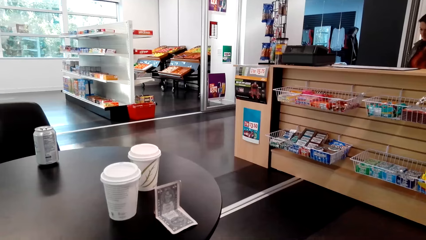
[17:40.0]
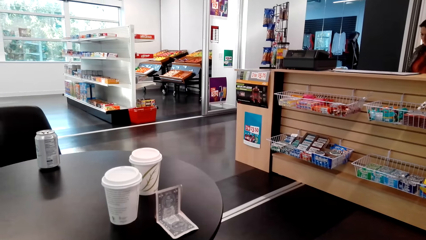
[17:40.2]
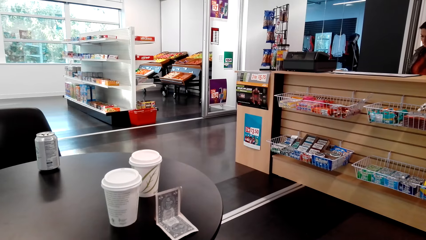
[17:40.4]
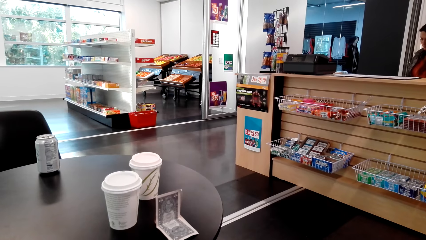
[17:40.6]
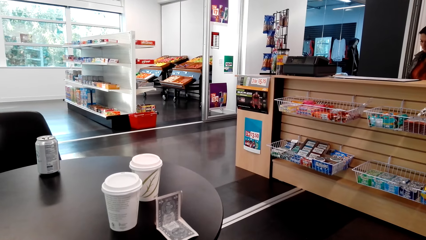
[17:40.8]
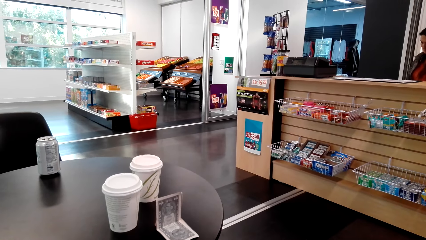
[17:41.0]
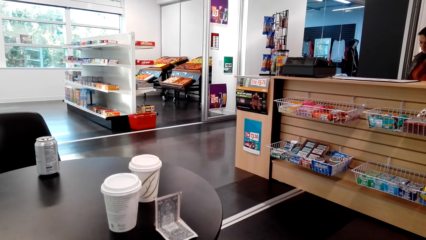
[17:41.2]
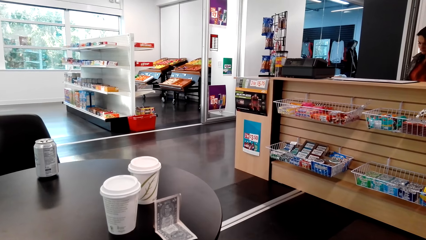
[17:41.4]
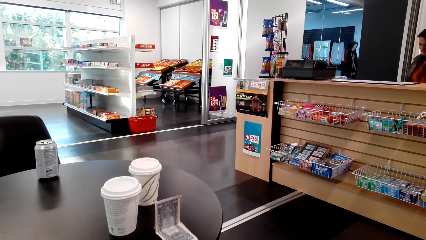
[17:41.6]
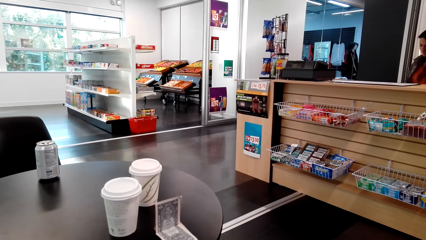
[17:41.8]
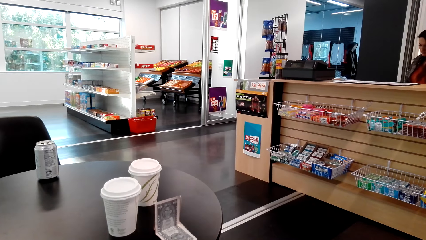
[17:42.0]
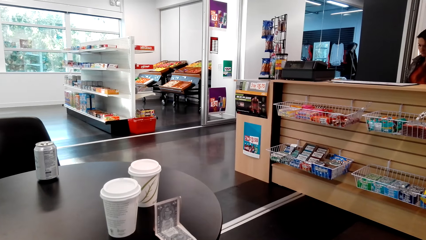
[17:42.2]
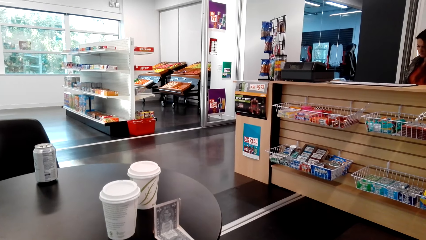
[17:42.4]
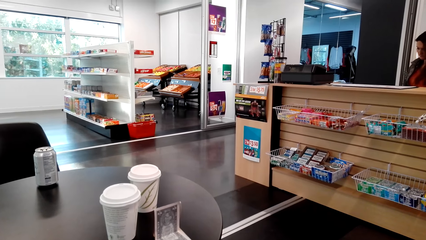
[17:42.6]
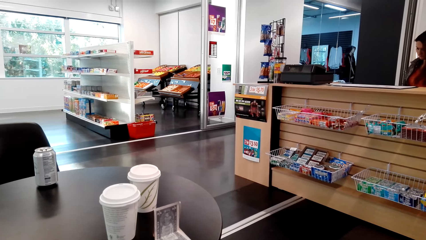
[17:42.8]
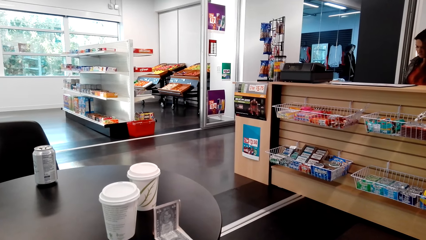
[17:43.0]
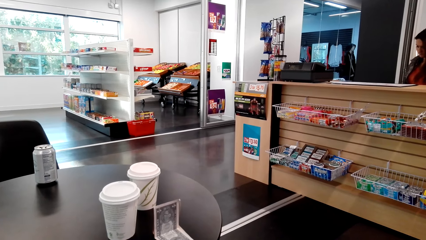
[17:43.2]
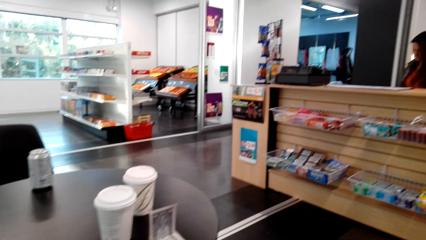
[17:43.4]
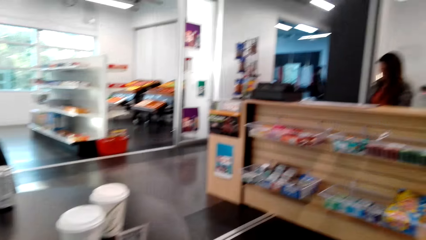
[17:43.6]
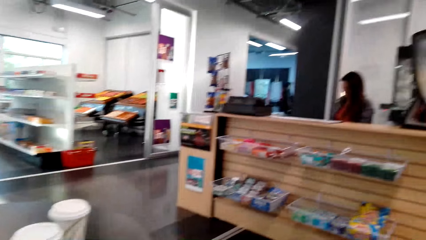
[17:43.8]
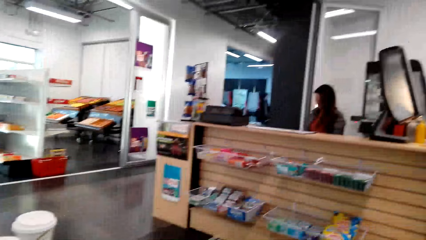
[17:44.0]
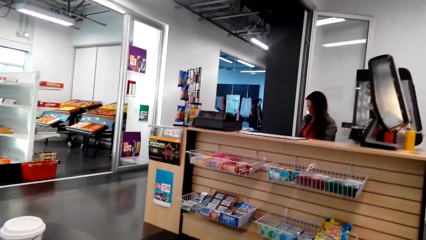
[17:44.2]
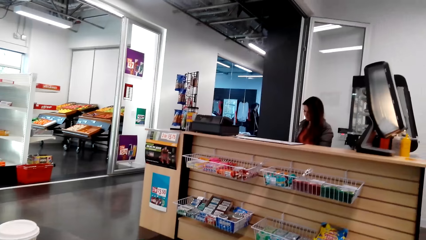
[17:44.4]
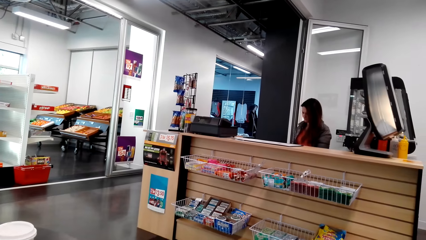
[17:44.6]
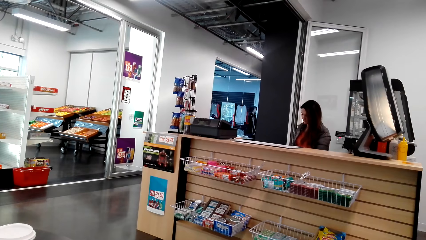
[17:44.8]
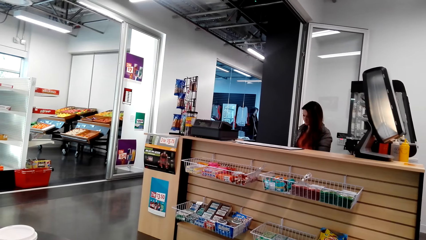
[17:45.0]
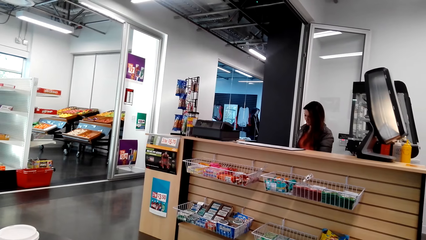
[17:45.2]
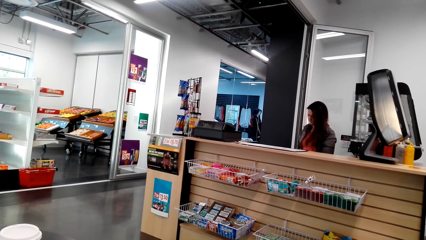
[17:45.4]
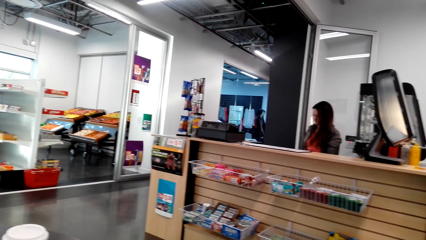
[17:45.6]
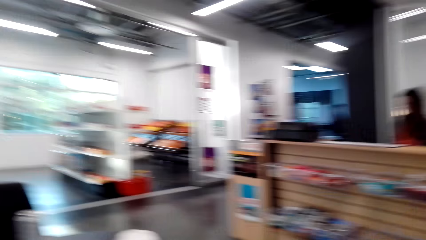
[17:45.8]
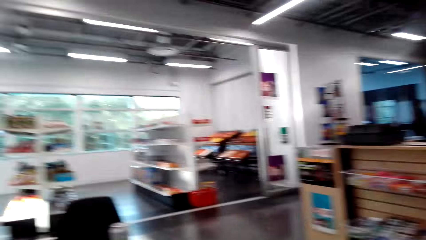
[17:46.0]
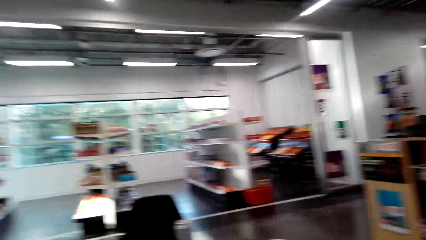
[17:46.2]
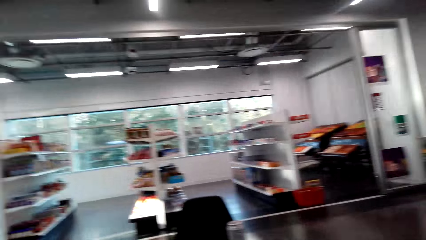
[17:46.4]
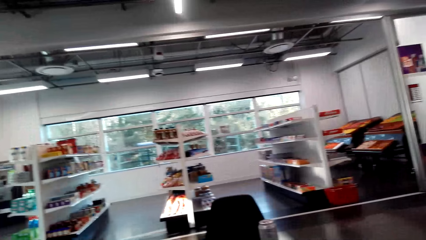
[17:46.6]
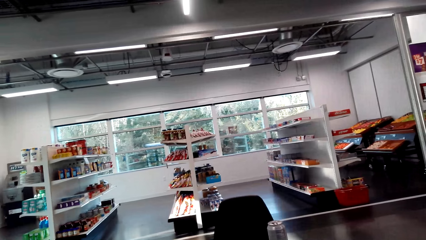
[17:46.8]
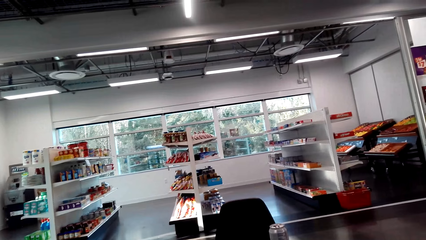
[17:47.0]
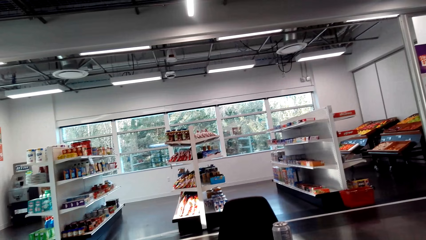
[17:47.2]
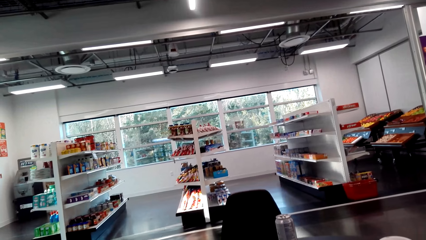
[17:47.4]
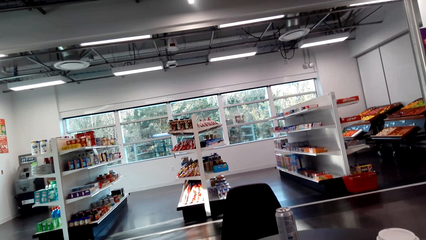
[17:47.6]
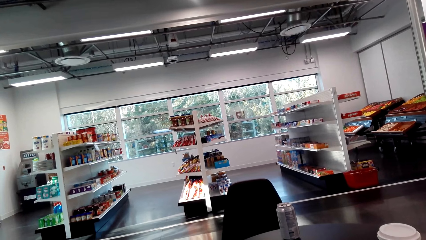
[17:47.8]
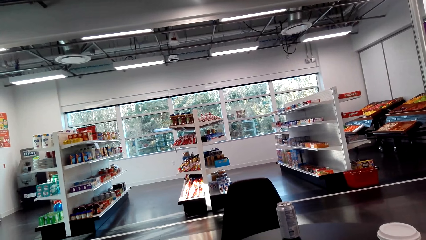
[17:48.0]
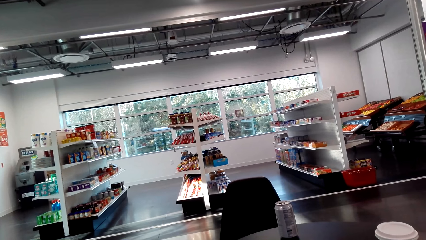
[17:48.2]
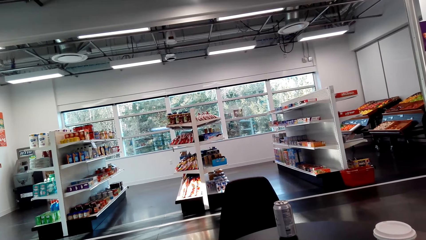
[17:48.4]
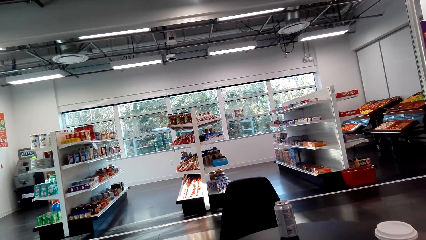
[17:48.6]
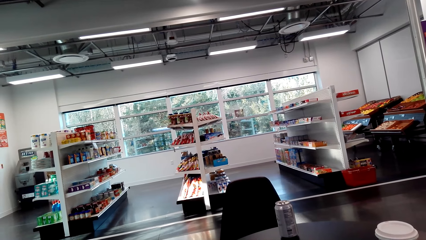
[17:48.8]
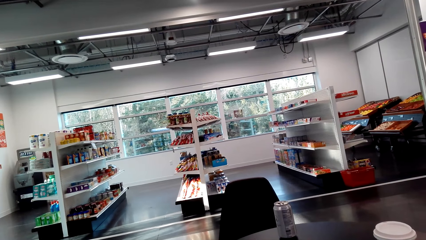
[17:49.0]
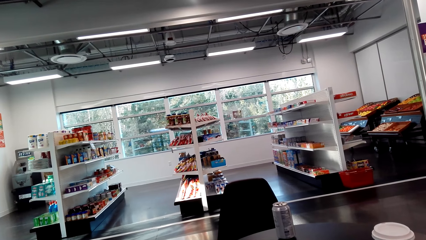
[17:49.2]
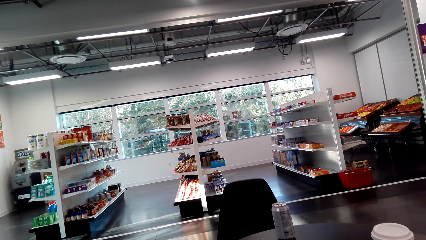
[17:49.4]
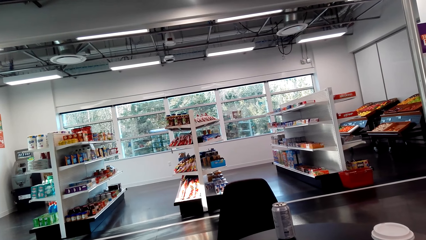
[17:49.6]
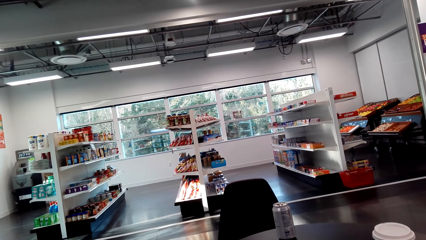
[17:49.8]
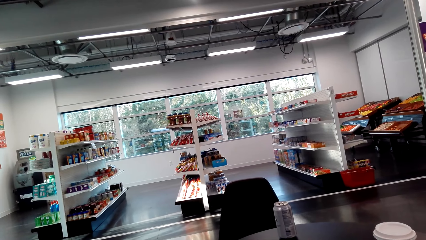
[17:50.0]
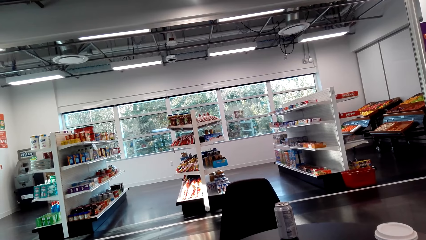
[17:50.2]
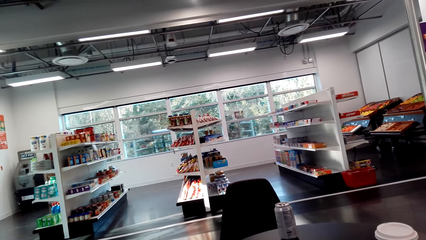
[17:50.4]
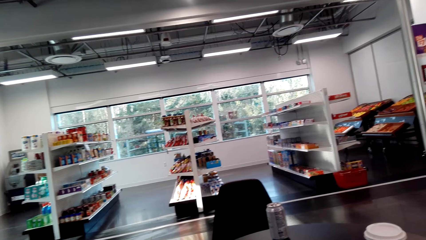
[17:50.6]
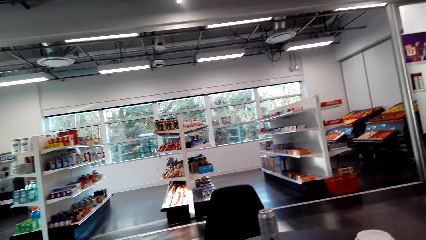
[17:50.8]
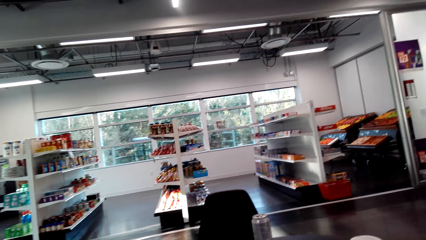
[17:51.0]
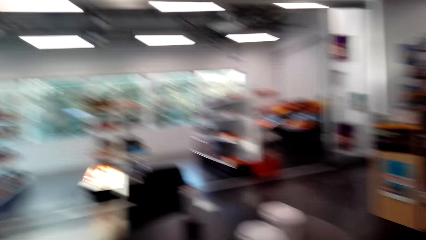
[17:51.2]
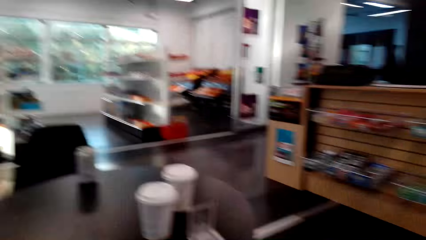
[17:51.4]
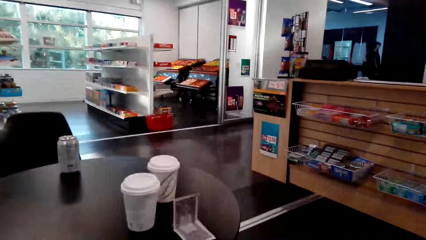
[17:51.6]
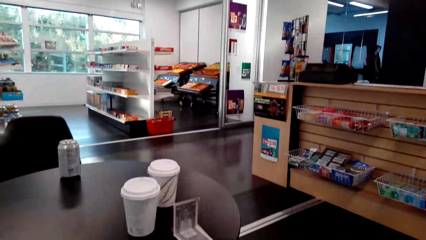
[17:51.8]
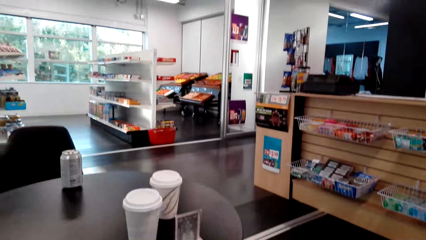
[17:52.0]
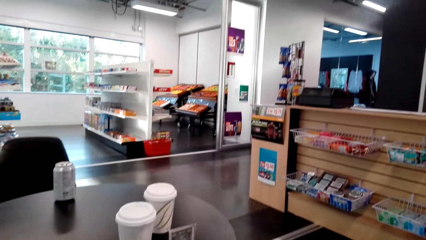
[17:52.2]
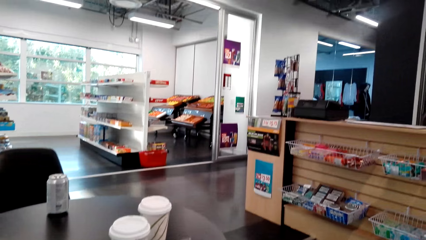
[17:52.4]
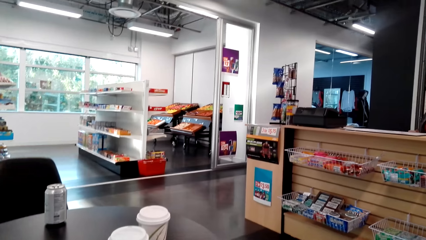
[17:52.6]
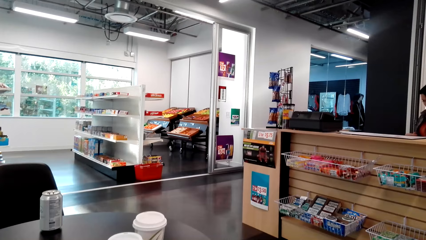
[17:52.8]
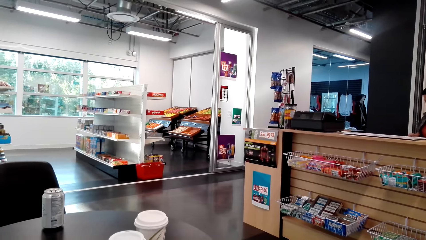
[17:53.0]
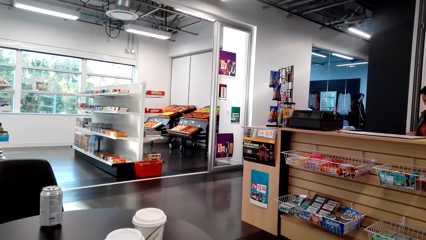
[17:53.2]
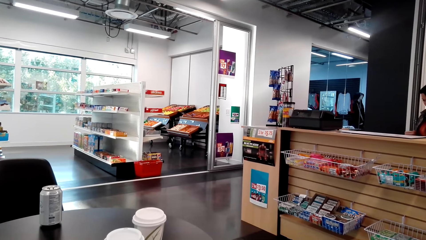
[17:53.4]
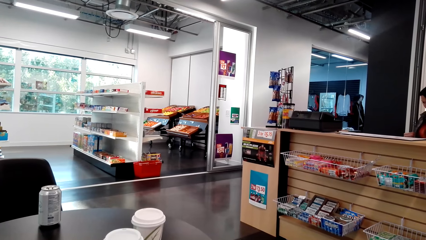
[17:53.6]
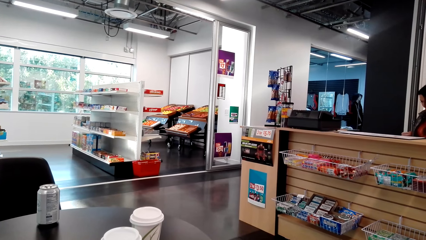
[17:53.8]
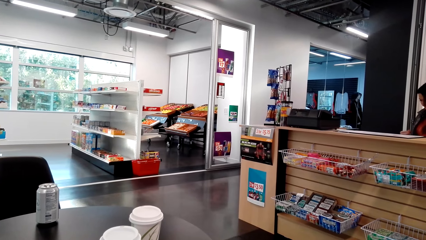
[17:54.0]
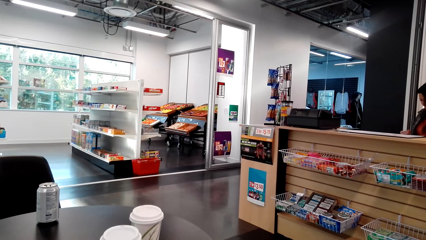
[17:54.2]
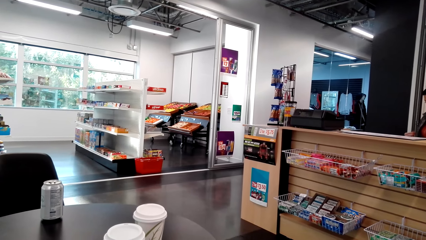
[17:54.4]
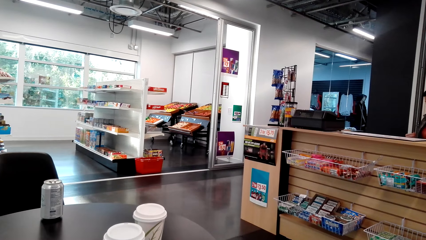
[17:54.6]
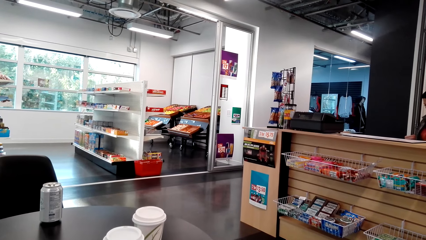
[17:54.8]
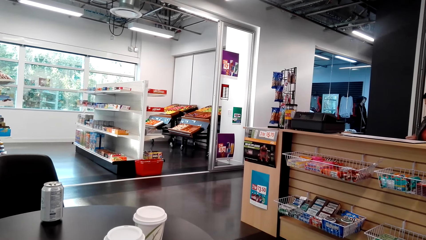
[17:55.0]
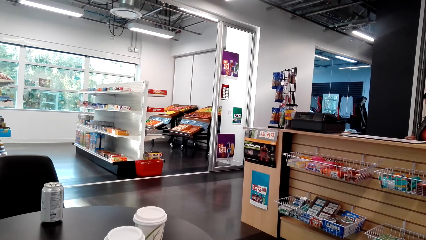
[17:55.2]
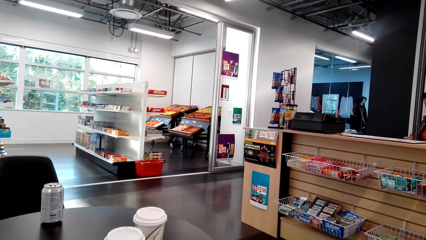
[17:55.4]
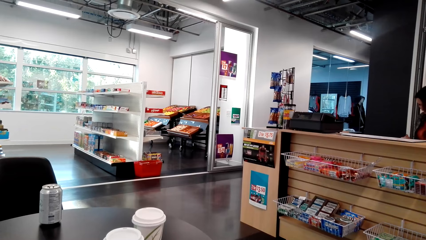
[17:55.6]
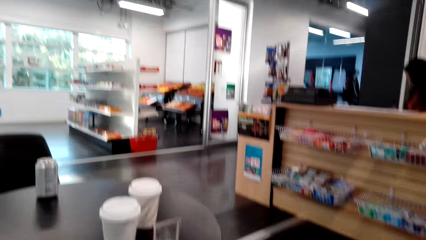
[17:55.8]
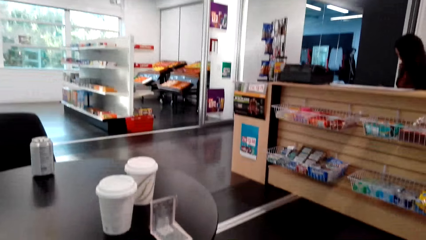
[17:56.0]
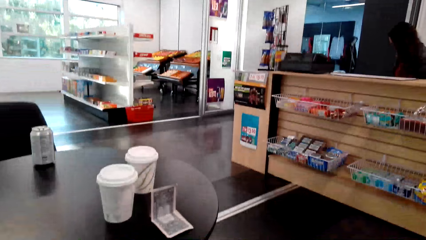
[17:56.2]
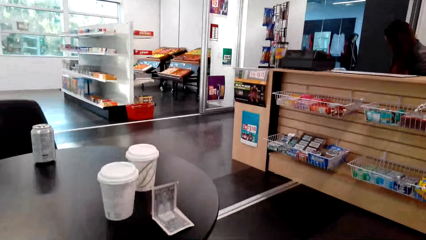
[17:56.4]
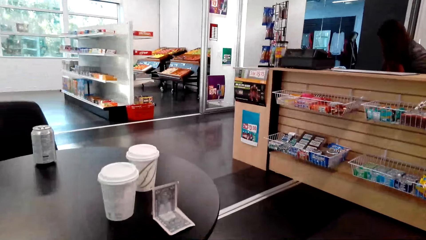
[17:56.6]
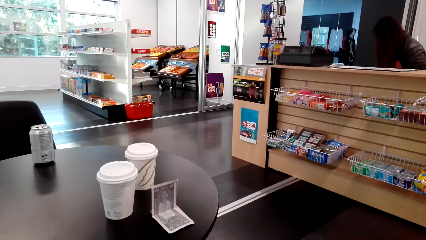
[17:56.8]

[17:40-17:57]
The camera wearer looks down. They look sideways. They look down.
